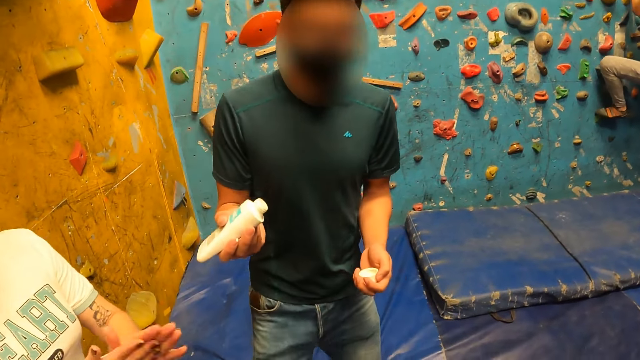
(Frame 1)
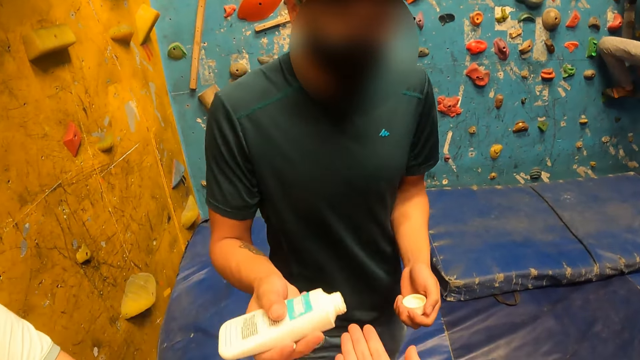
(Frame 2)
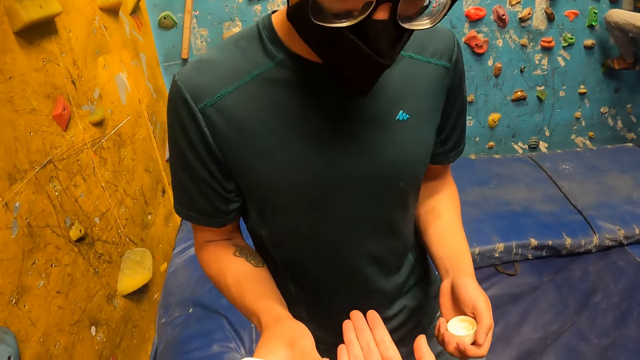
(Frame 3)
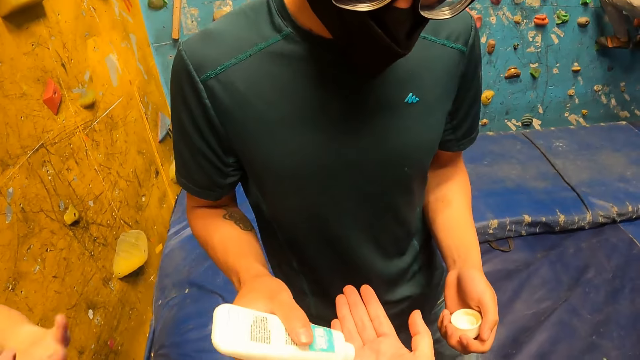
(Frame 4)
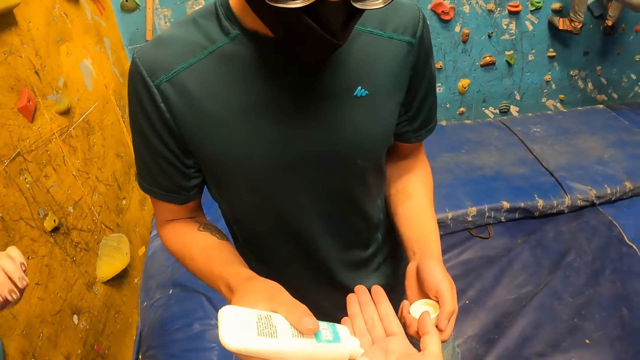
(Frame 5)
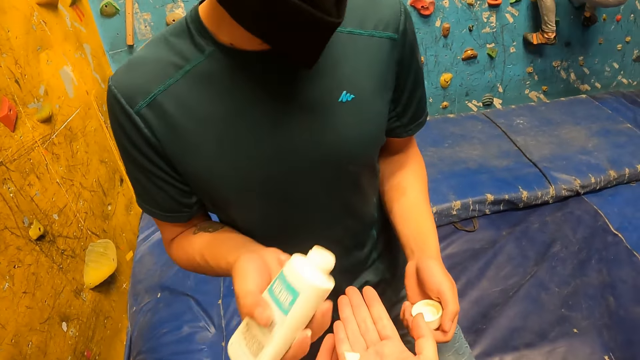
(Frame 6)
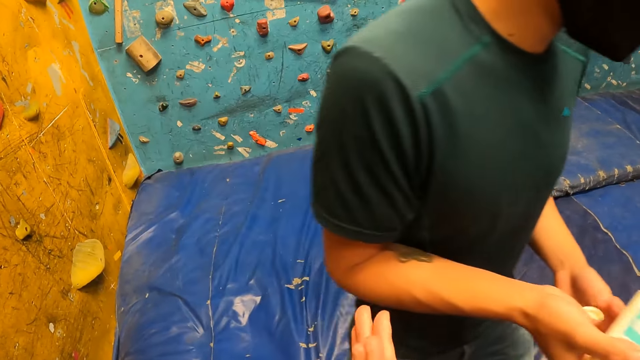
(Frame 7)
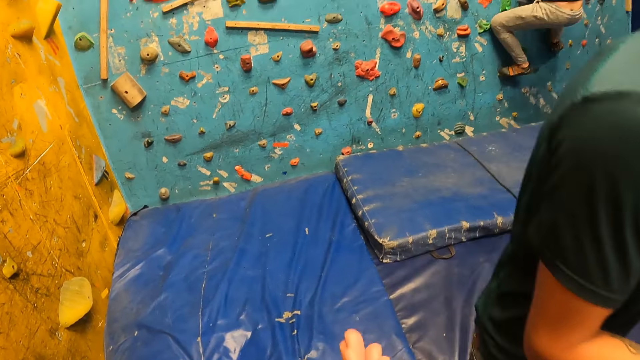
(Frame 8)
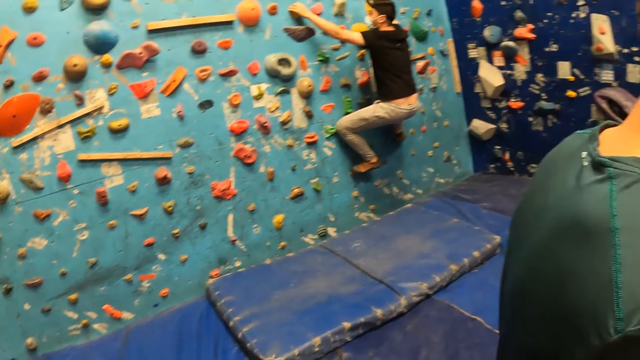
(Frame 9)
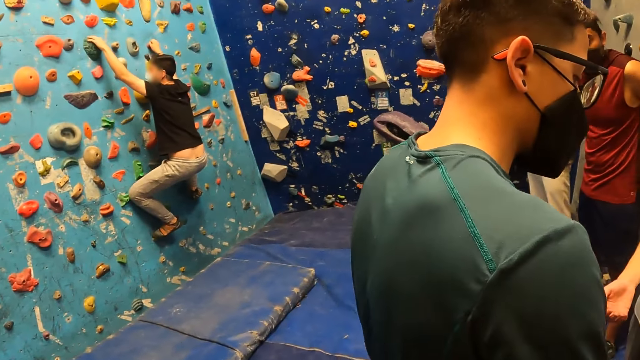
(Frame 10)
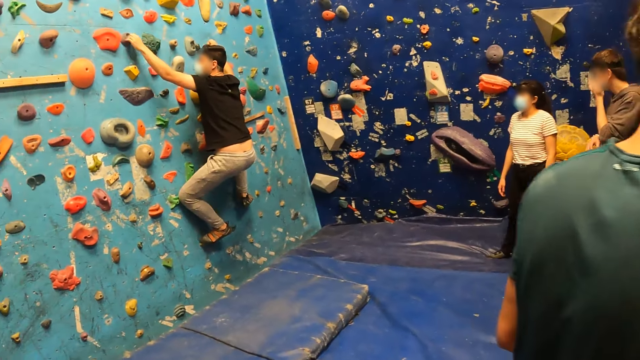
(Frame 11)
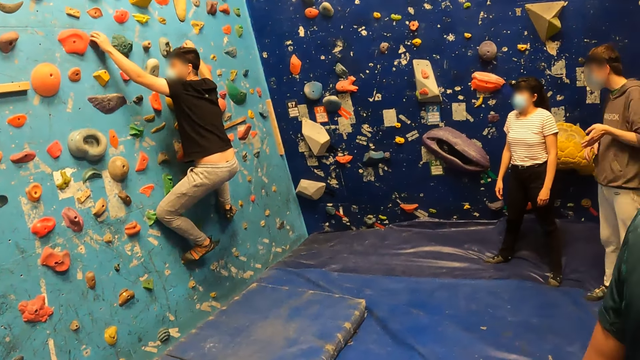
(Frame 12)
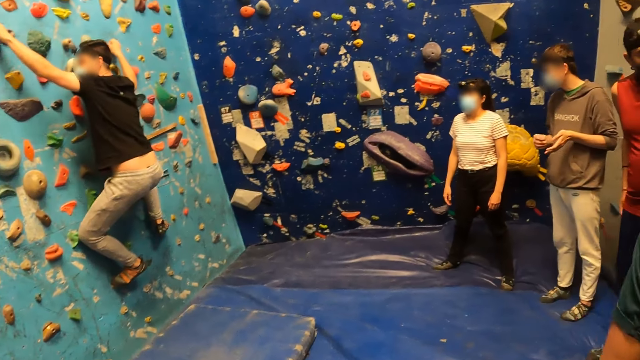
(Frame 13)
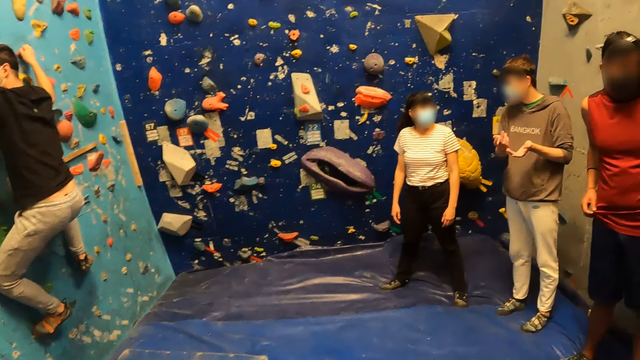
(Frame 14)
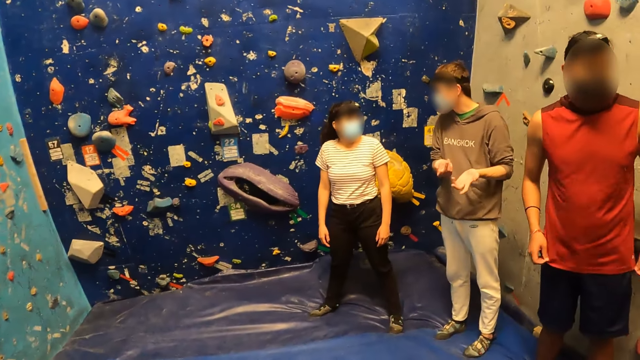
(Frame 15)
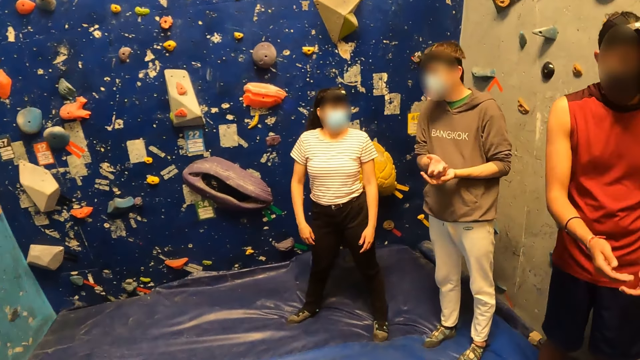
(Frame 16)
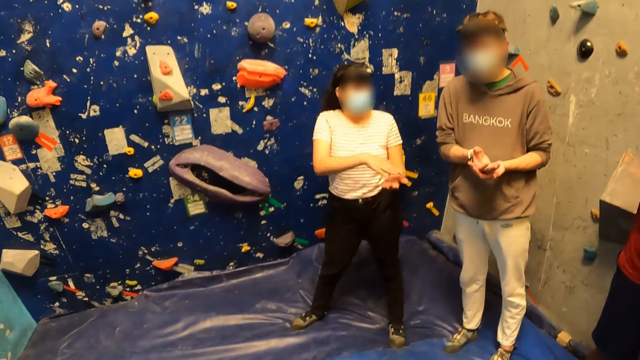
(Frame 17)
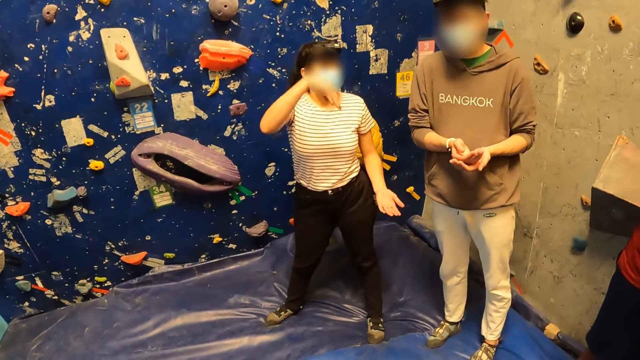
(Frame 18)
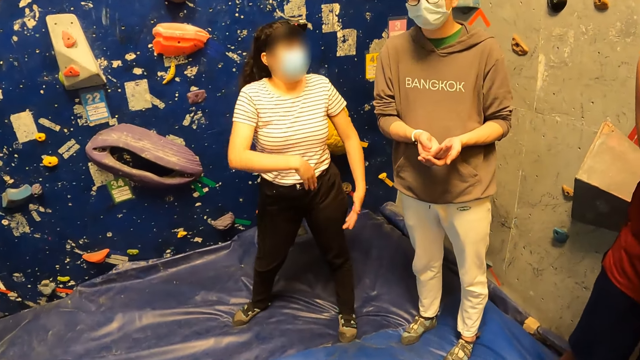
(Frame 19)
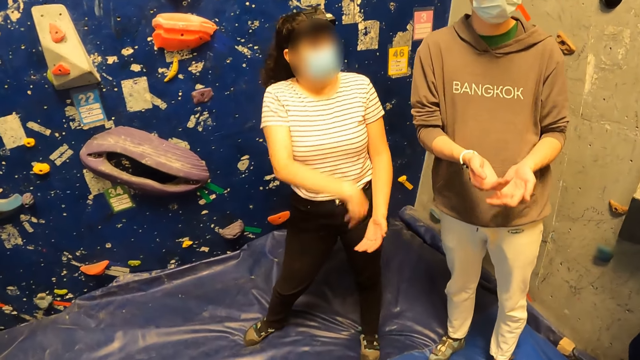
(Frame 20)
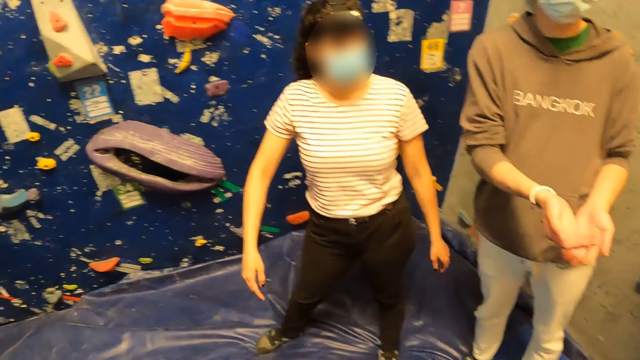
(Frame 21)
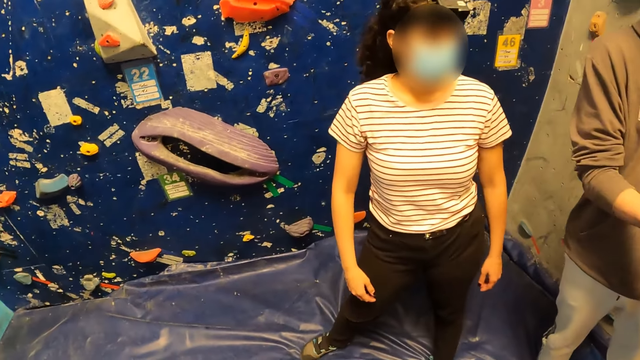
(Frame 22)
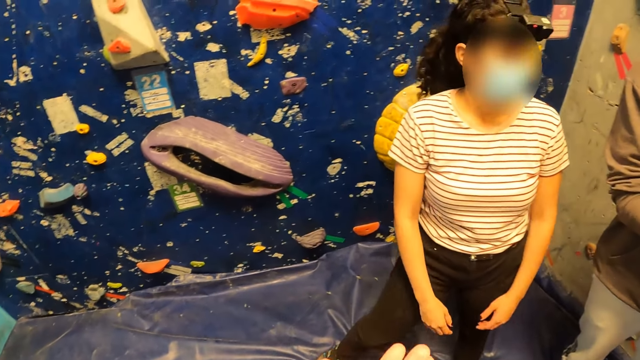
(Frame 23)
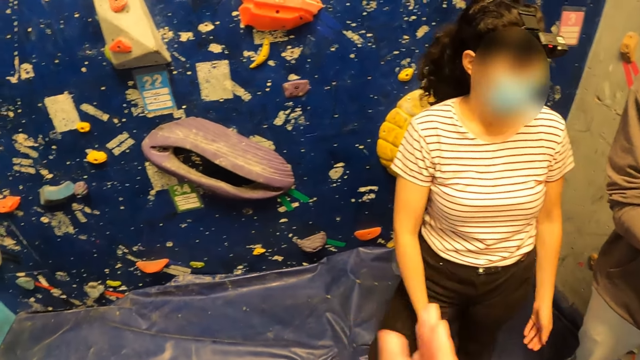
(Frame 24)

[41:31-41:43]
A lady rubs hands. A man walks towards the camera wearer. The man puts some cream into the right hand of the camera wearer with his right hand. He walks near the camera wearer. The camera wearer rubs the hands. Another man interacts with another lady. A third man adjusts the shirt and moves the hands. The second lady moves the hands. The second man moves the hands.

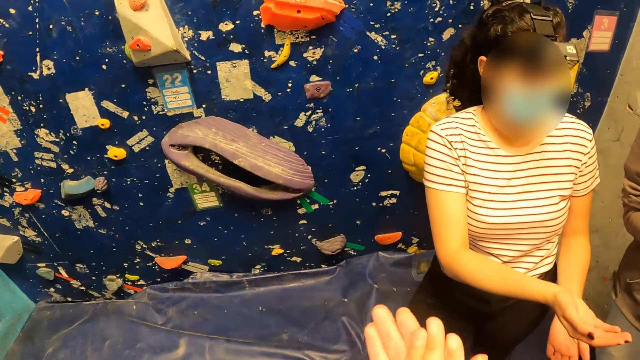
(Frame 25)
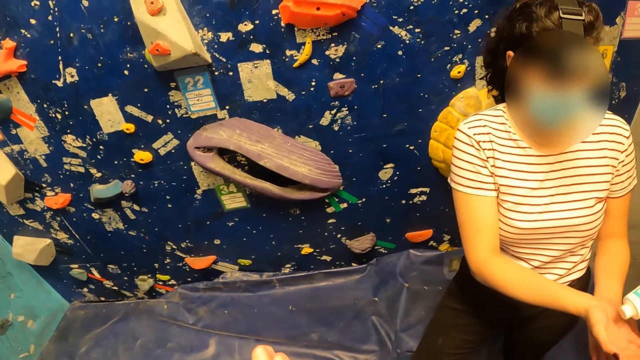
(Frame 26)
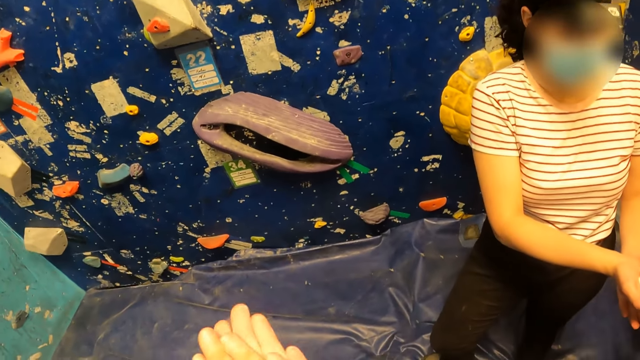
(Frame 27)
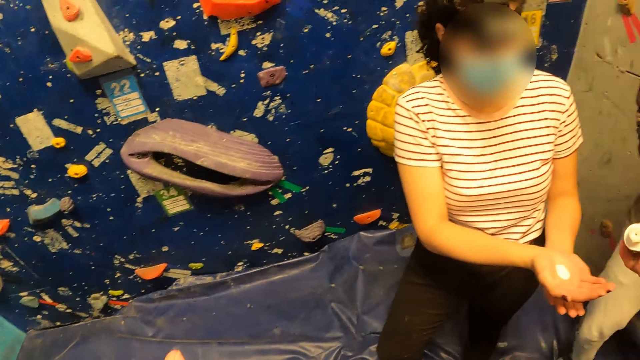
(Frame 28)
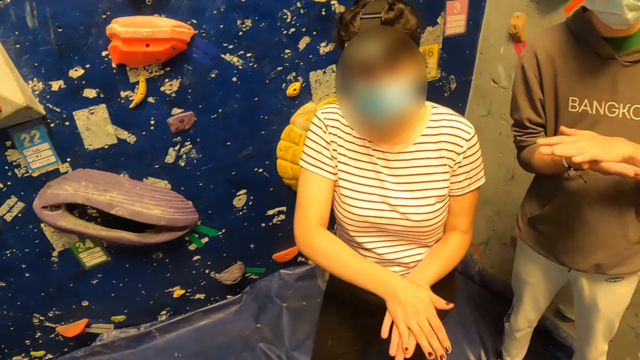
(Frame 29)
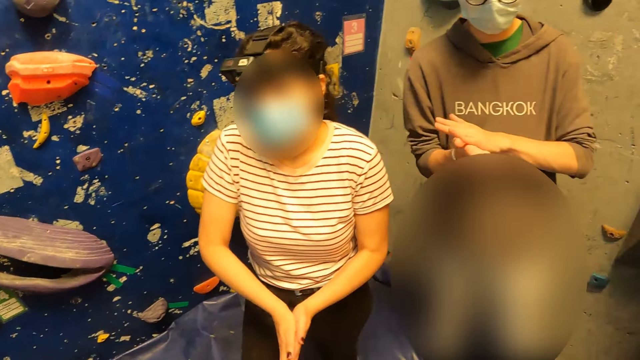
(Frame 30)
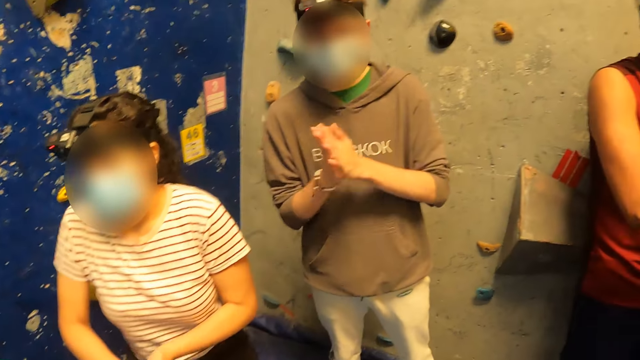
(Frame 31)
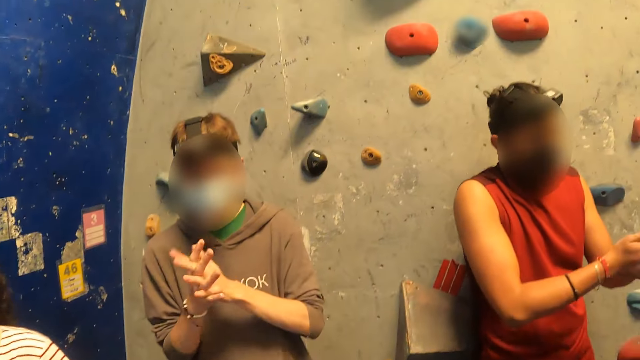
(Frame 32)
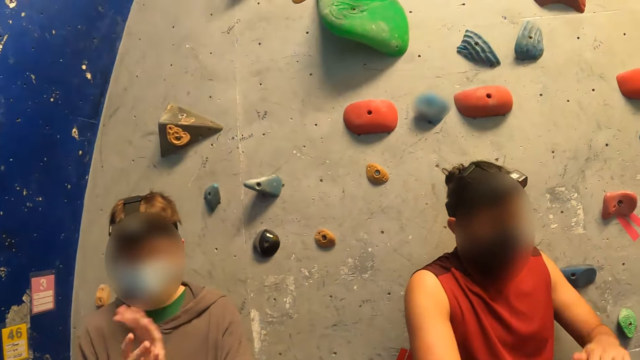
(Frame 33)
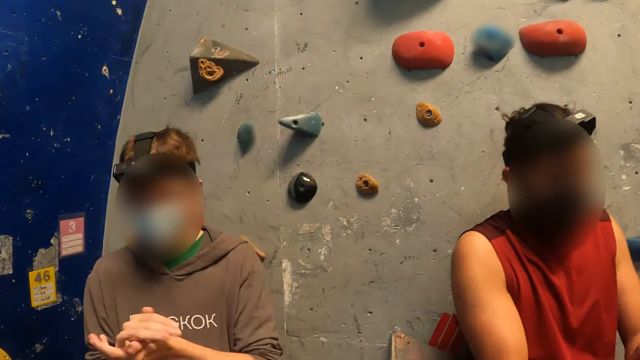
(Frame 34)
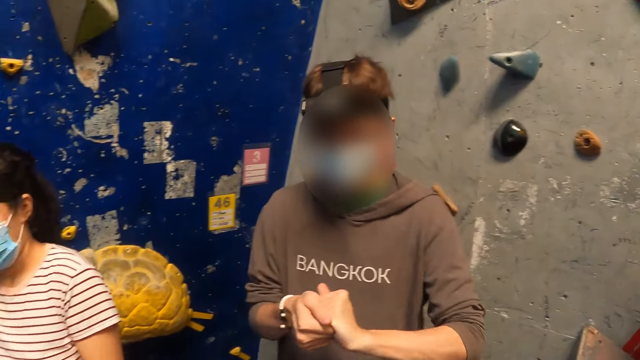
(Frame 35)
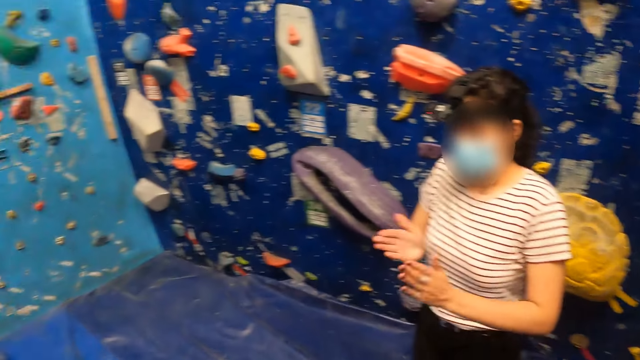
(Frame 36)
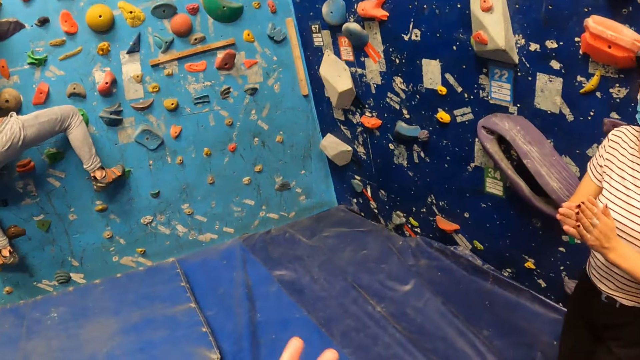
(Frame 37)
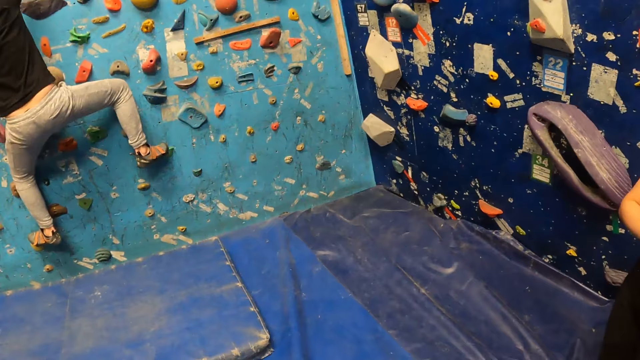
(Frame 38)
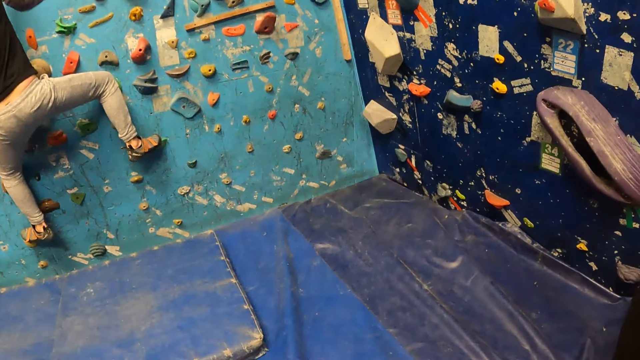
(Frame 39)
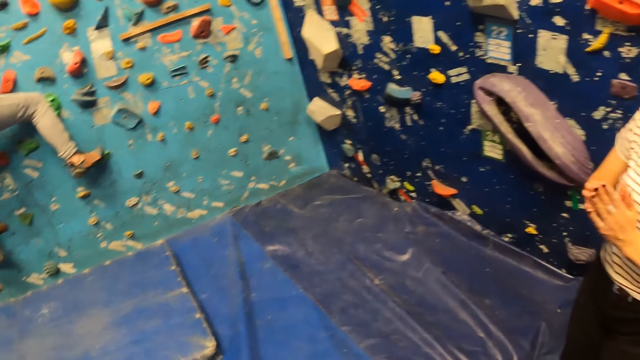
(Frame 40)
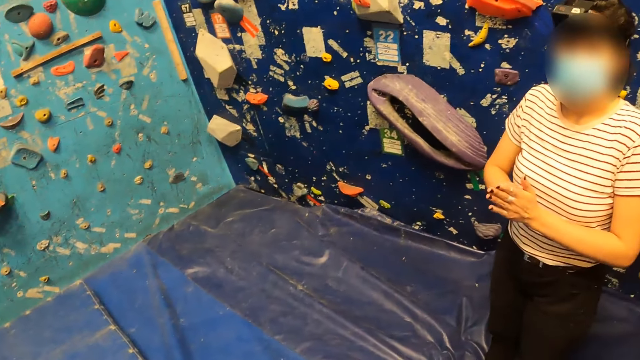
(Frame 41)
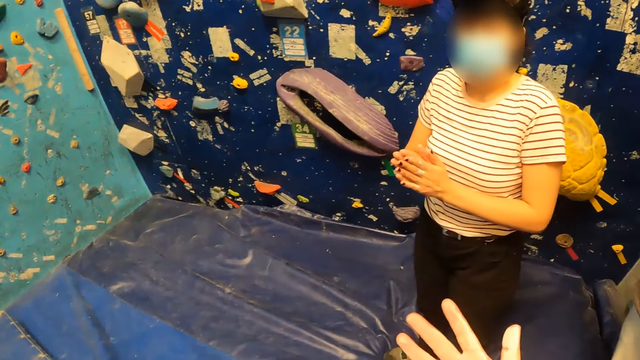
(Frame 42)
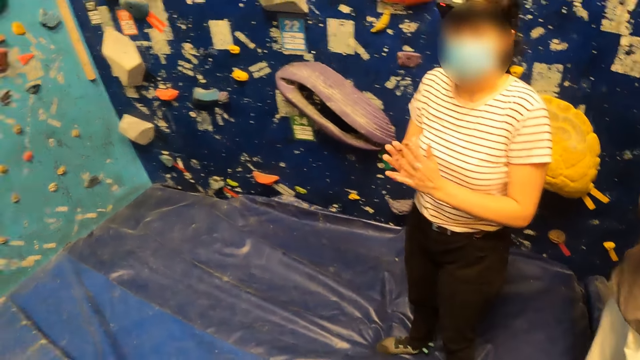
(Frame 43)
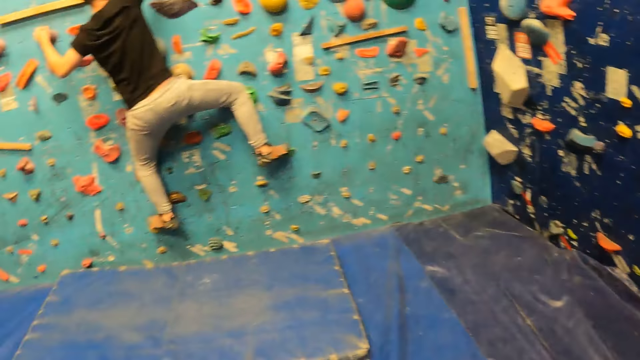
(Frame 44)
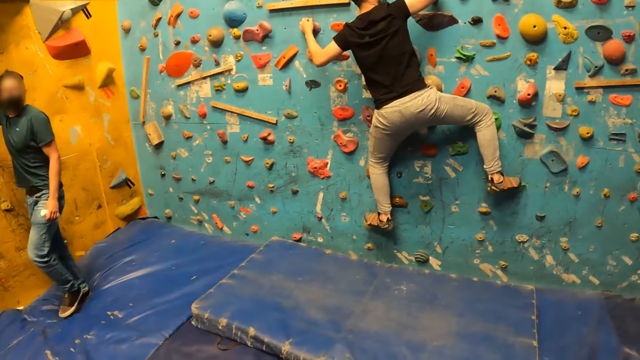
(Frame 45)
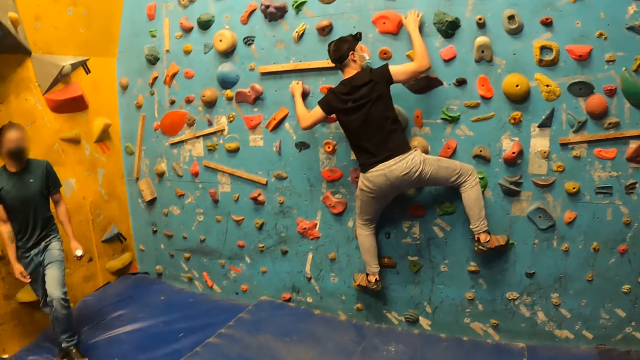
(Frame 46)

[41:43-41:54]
The camera wearer rubs both hands together. A lady spreads the hand. A man puts lotion in the lady's hand. The lady and another man rub the hands. A third man rubs the hands. The camera wearer looks around.
